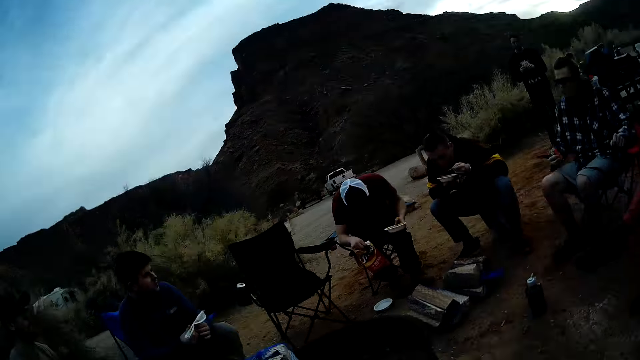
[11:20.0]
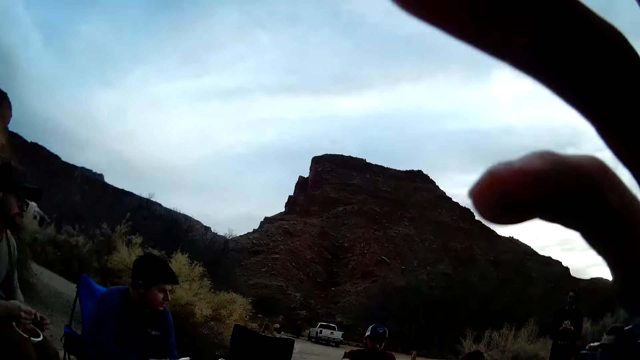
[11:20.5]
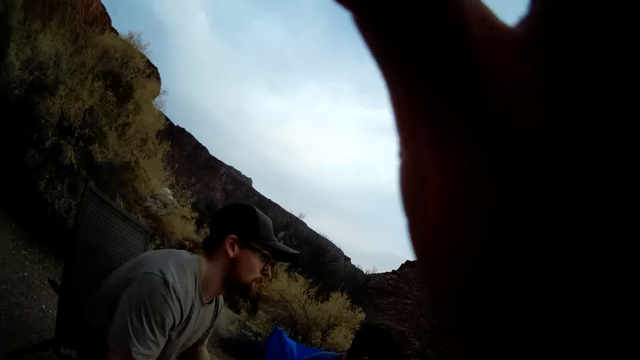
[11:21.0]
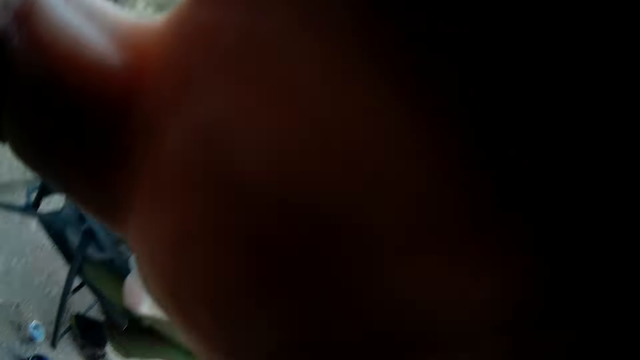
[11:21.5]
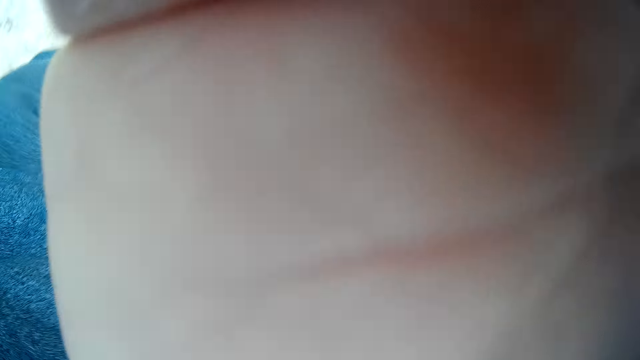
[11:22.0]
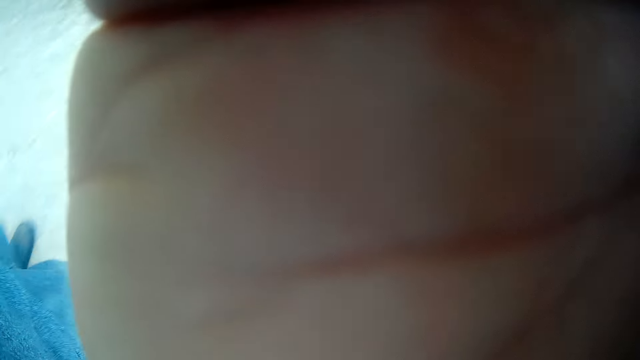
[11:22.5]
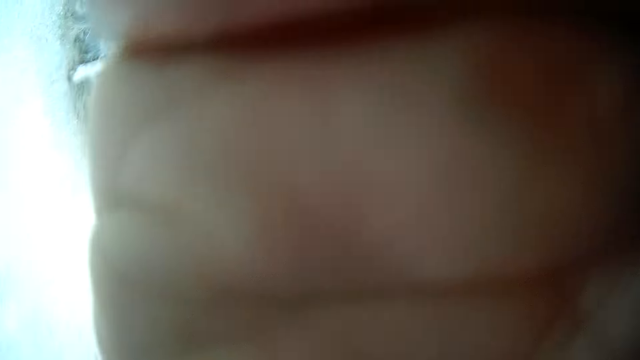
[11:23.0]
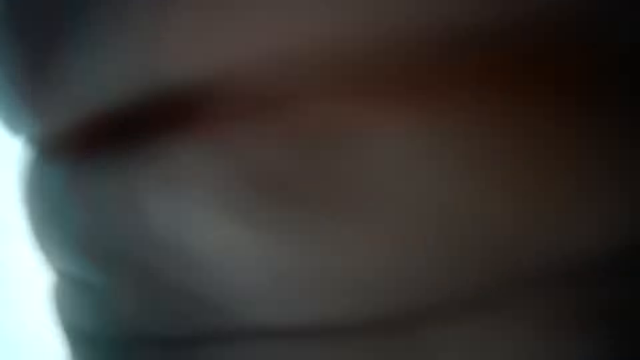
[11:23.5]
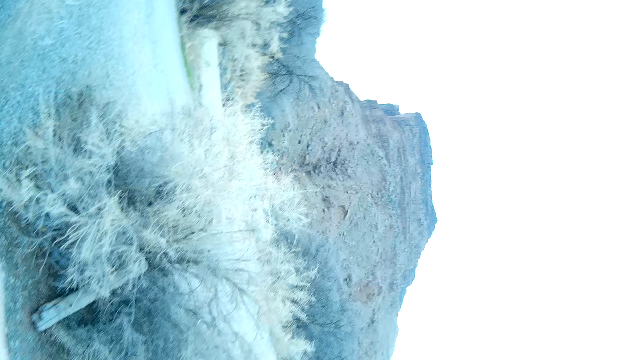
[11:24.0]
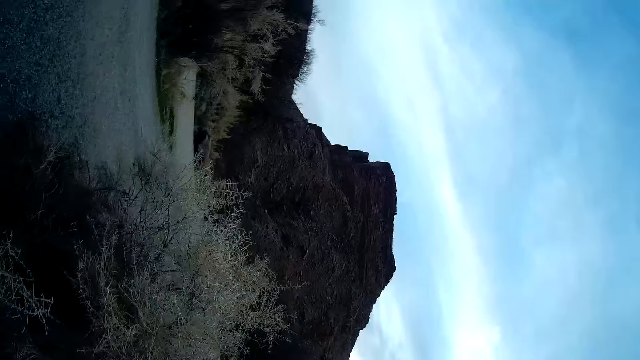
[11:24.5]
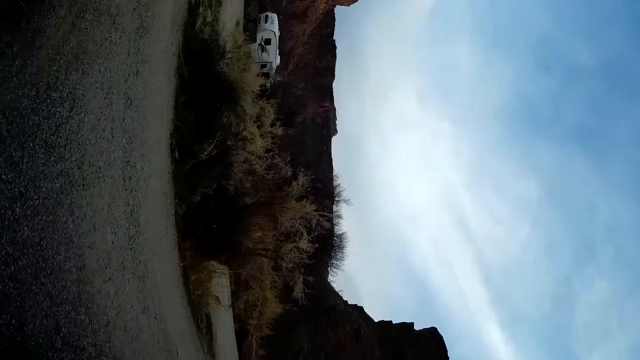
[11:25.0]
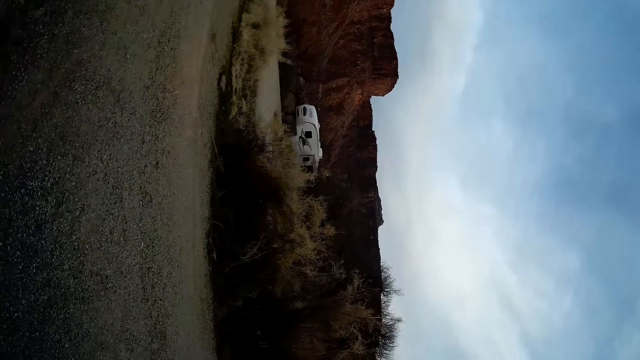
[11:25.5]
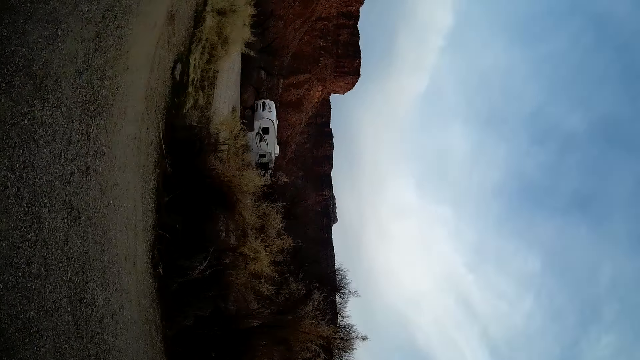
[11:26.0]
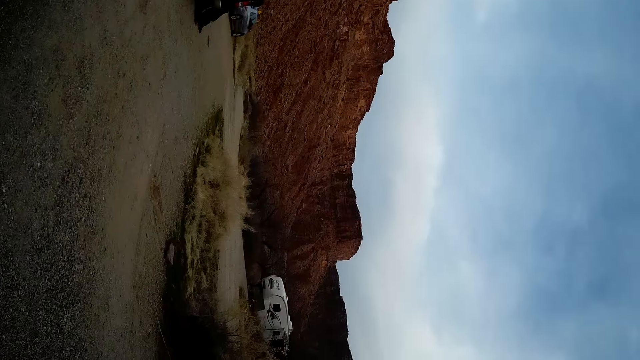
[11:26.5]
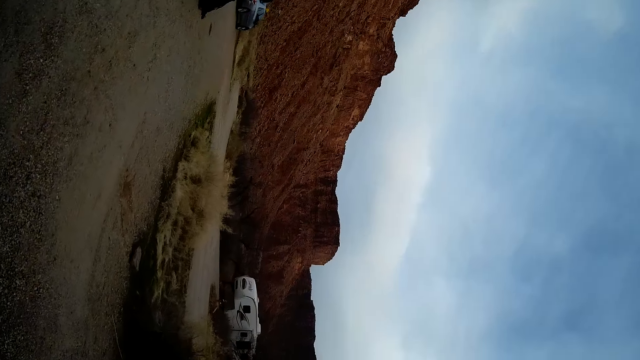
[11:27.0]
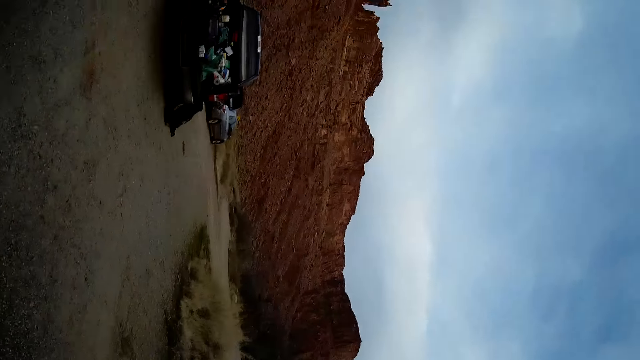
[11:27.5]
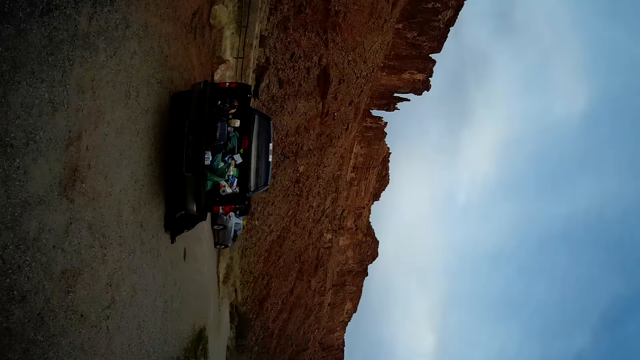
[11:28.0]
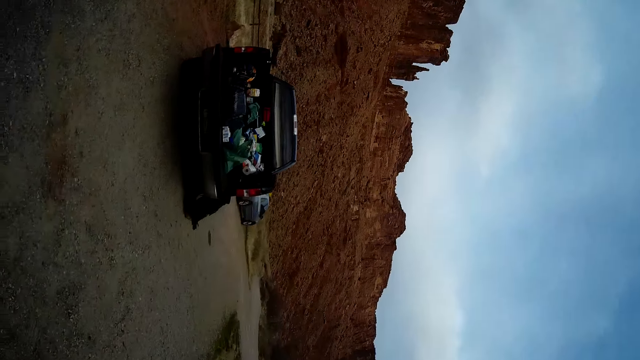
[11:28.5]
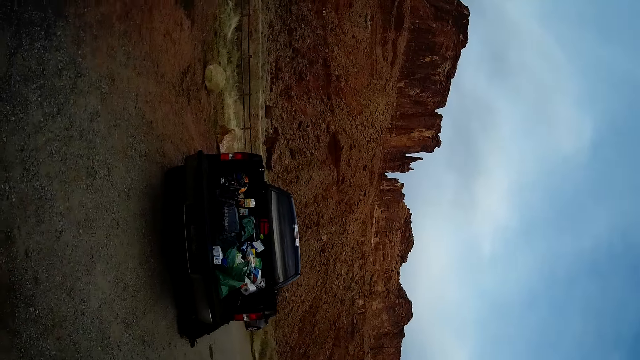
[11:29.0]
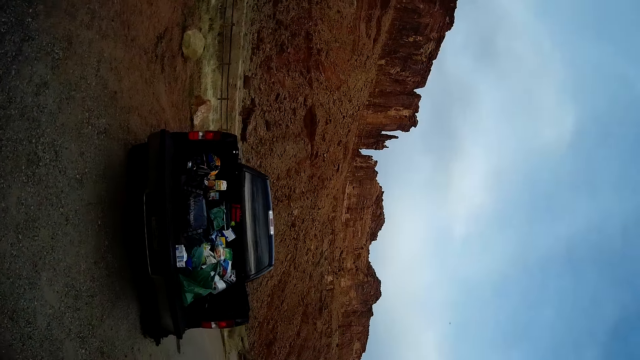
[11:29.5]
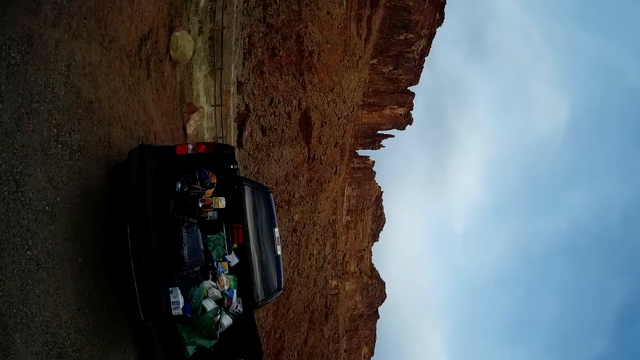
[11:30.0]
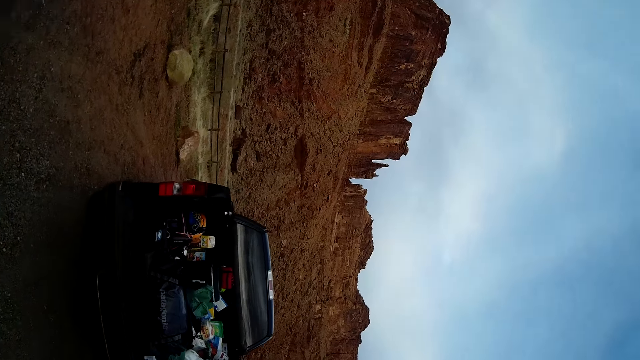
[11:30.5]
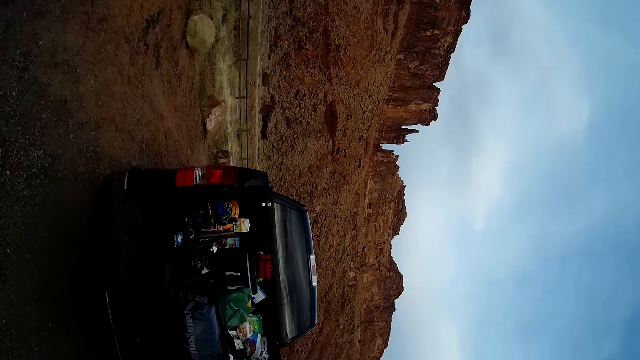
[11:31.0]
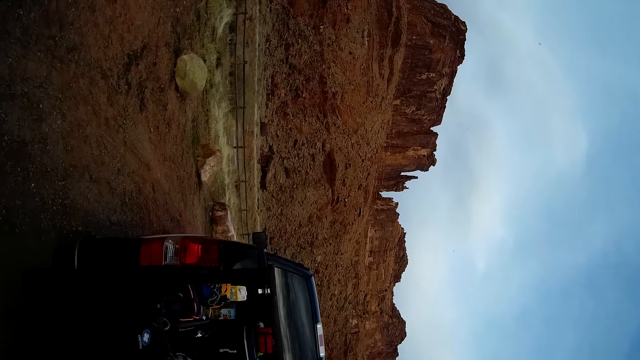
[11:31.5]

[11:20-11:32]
The camera wearer turns around the field. They look around. They touch something. They hold the camera. They walk across the field.

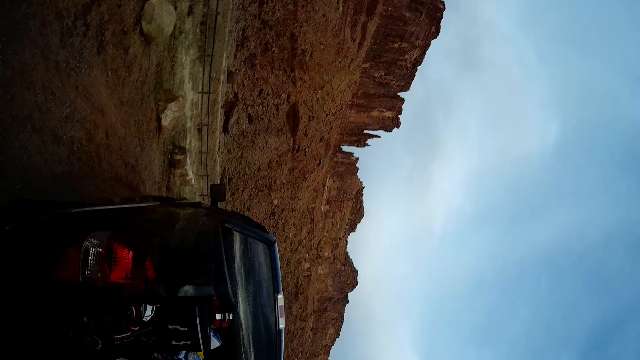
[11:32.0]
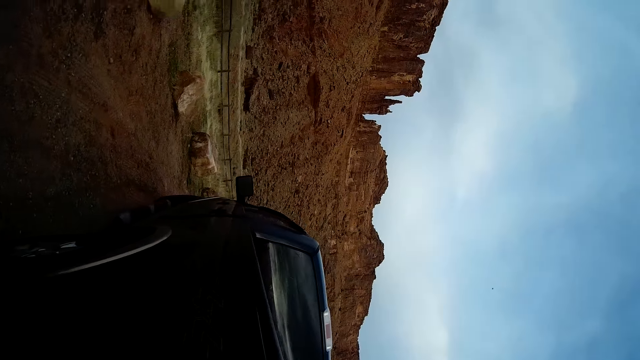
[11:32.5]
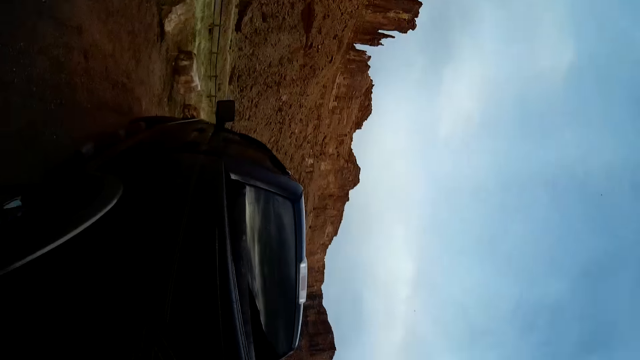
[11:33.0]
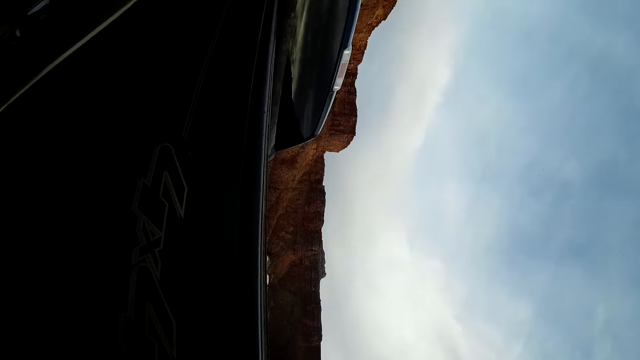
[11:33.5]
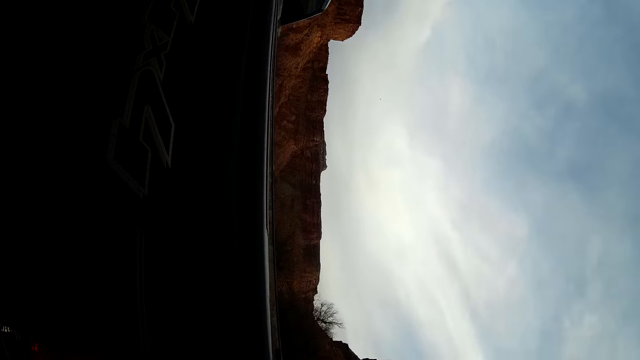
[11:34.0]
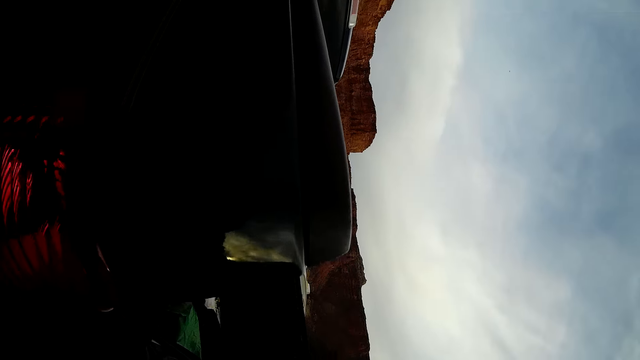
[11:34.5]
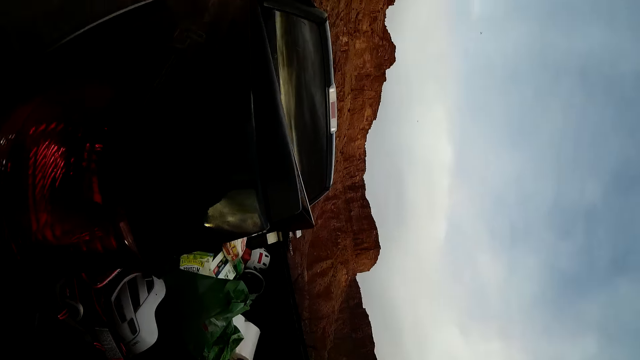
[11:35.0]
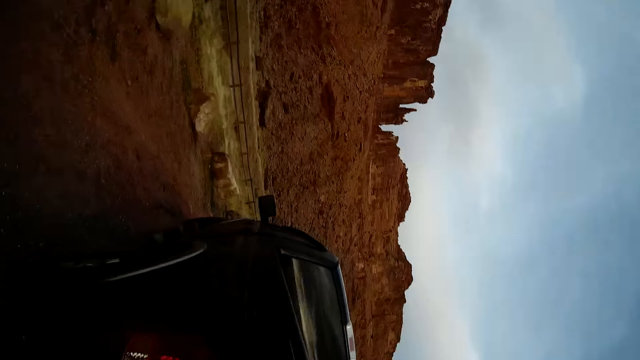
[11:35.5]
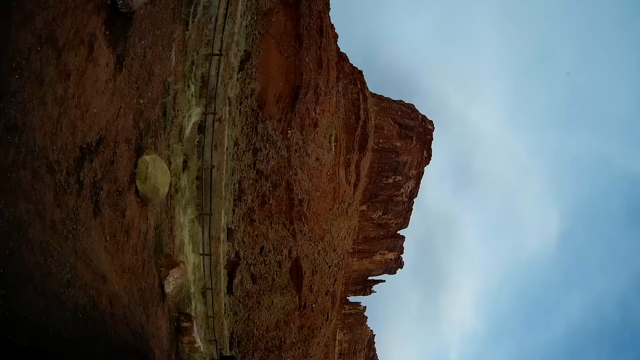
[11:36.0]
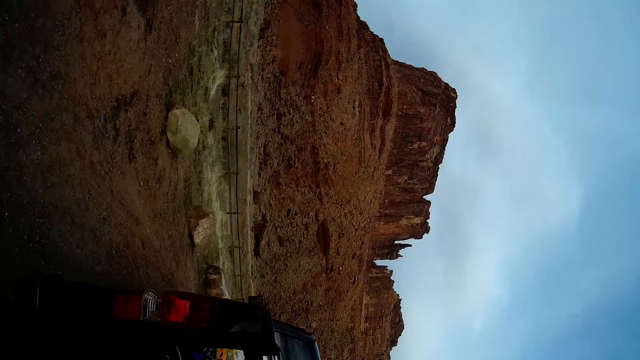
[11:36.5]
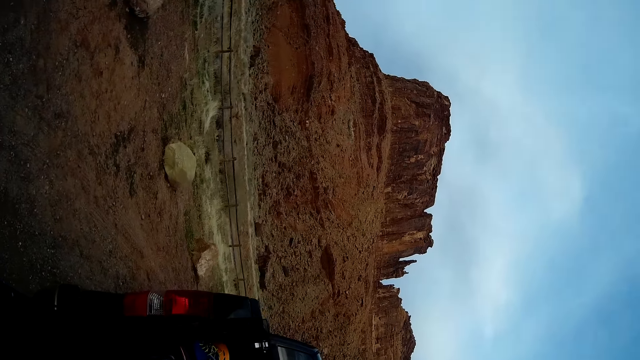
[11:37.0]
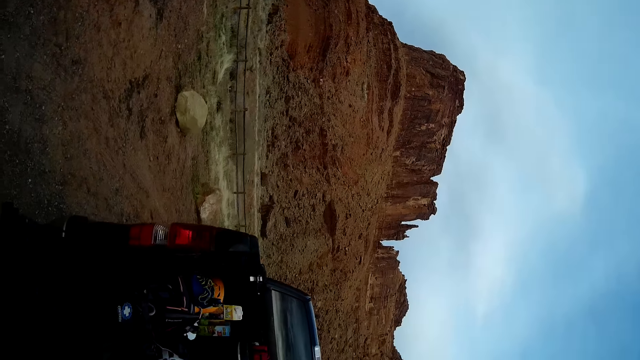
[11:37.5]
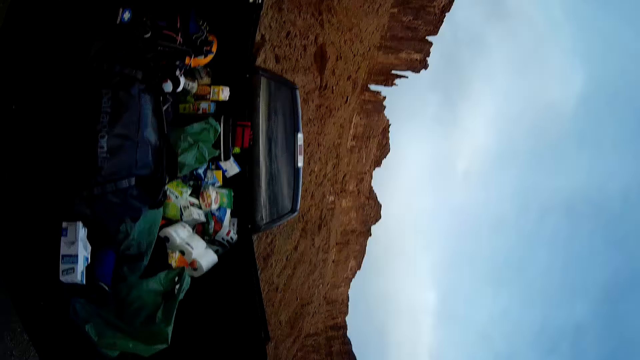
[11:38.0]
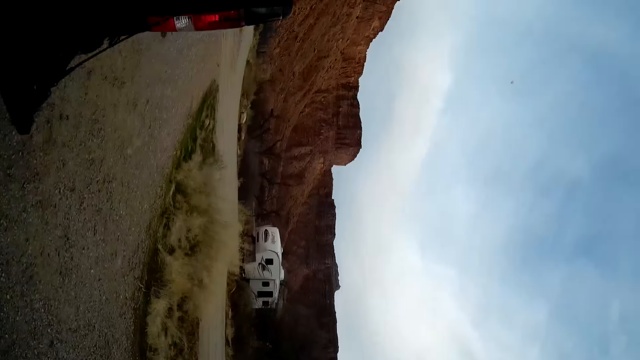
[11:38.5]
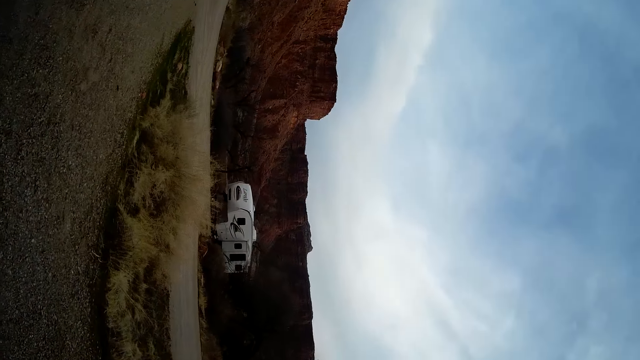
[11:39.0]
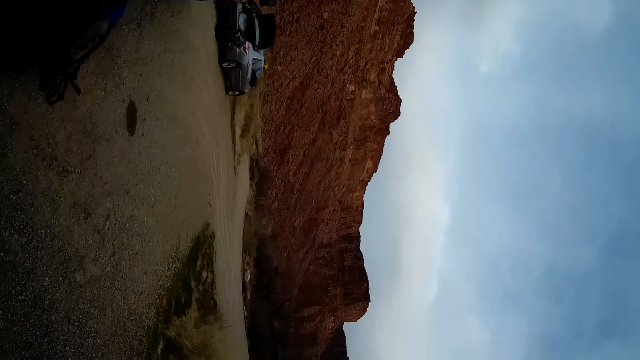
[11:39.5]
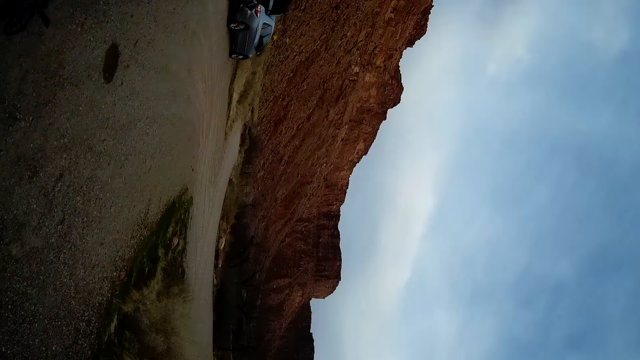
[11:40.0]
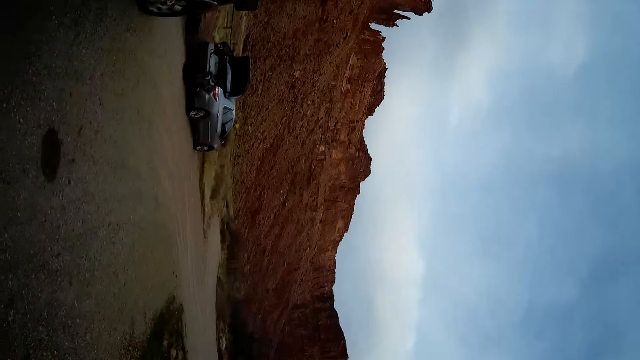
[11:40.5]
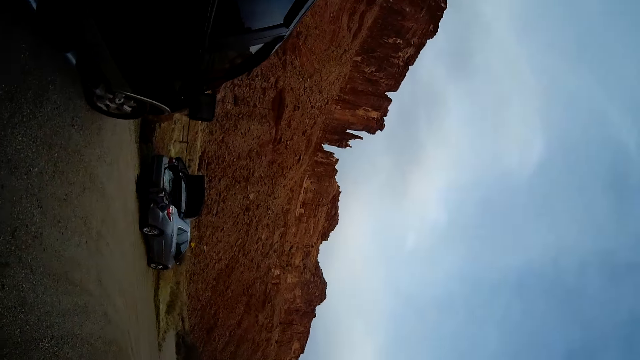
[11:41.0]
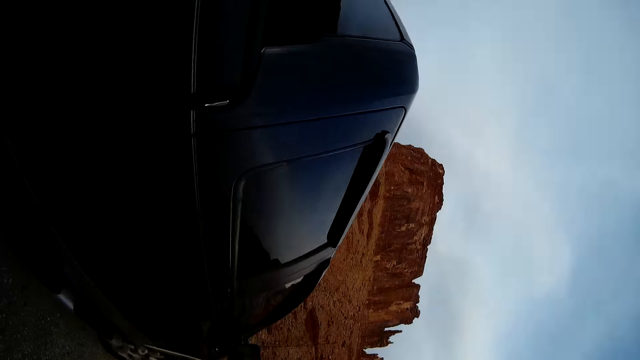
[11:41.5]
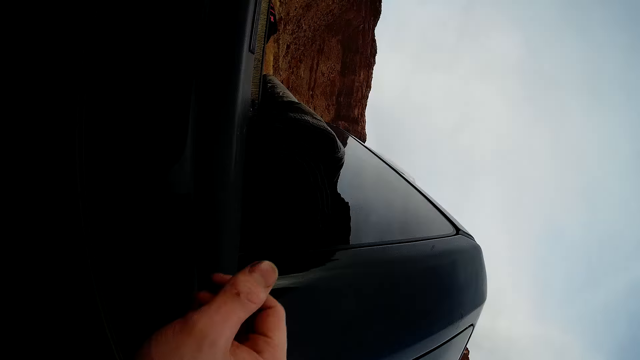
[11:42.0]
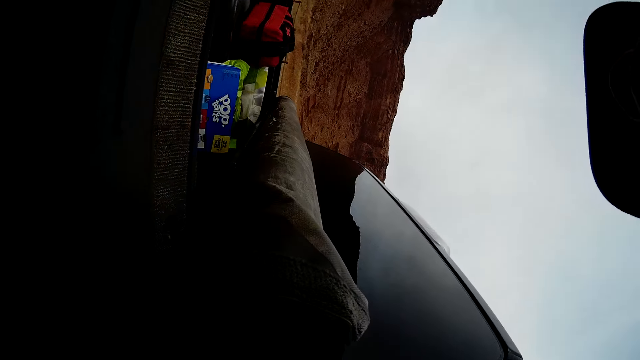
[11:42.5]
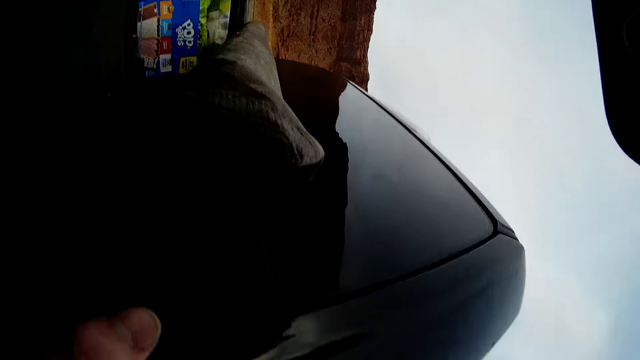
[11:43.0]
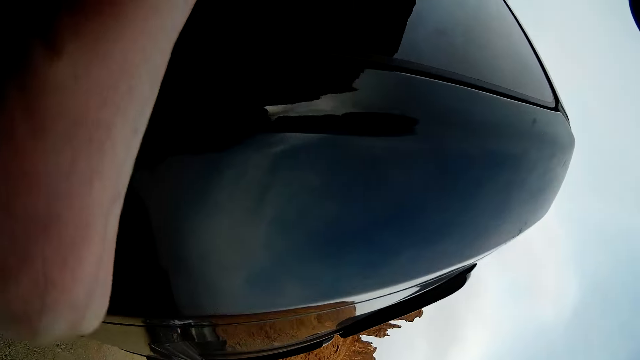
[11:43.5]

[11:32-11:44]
The camera wearer checks something on the truck. He turns around the truck. He touches the pickup with his right hand. He holds the truck.
